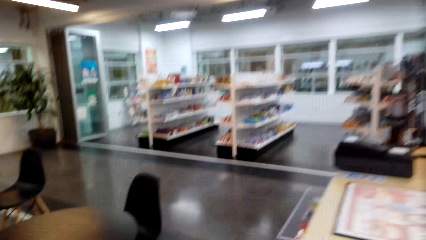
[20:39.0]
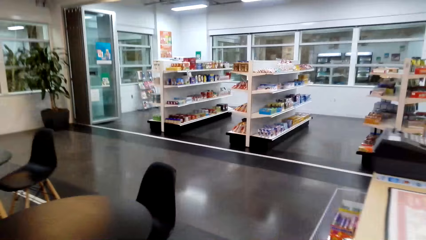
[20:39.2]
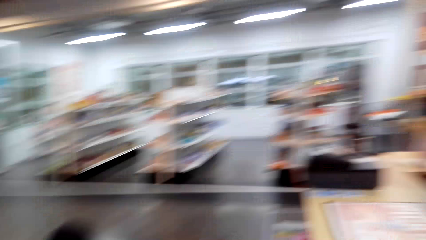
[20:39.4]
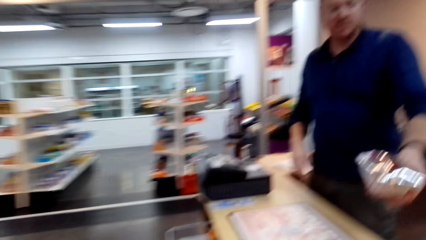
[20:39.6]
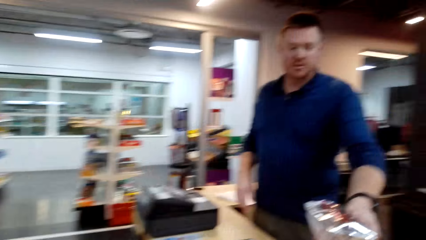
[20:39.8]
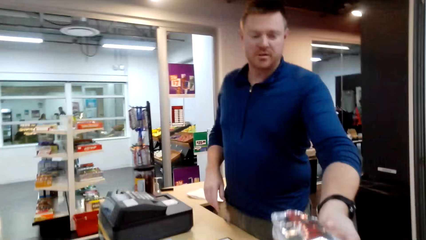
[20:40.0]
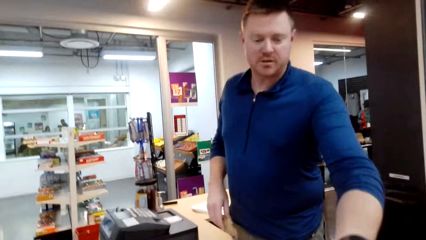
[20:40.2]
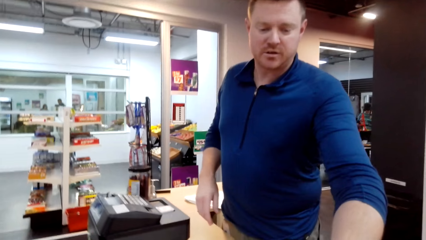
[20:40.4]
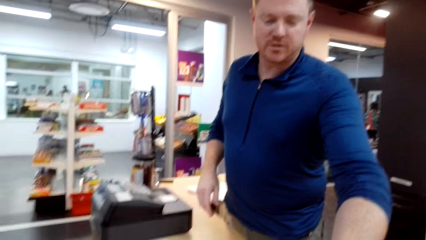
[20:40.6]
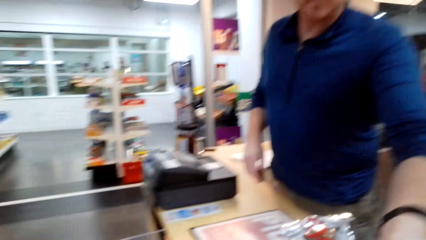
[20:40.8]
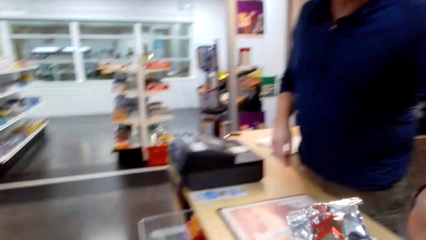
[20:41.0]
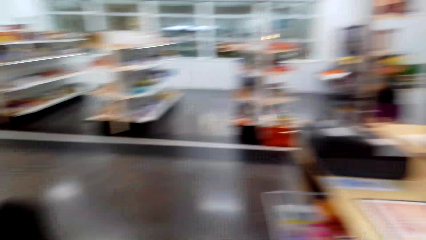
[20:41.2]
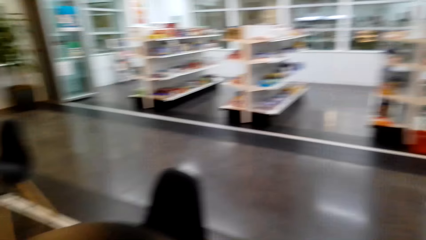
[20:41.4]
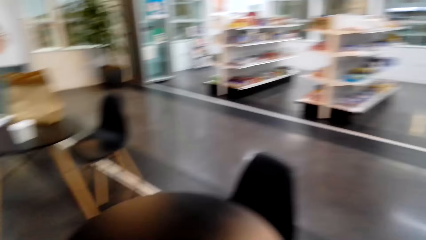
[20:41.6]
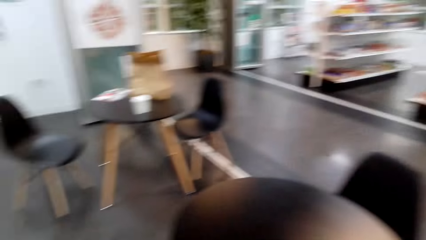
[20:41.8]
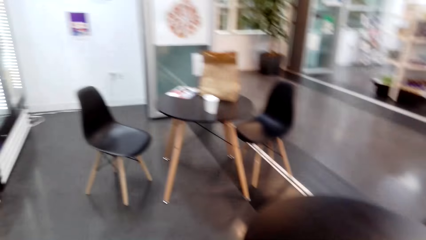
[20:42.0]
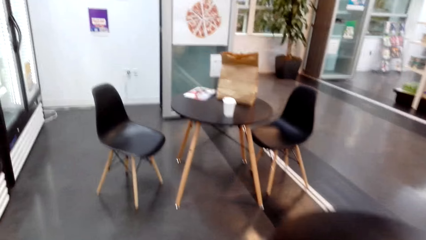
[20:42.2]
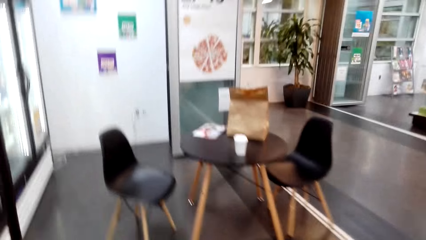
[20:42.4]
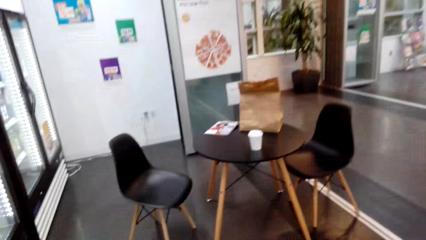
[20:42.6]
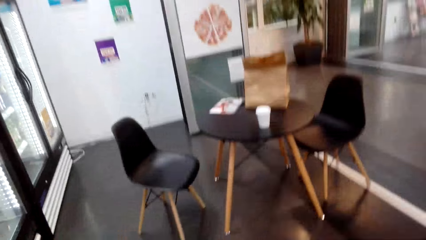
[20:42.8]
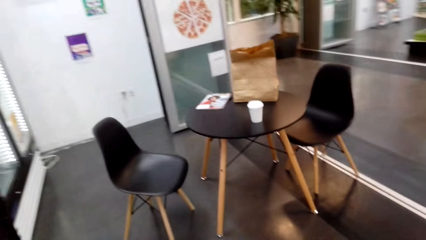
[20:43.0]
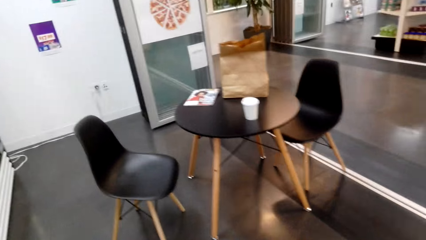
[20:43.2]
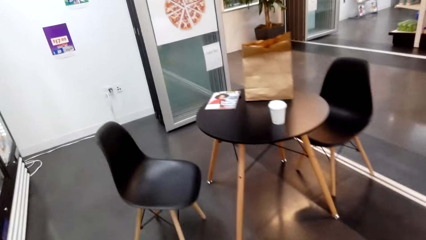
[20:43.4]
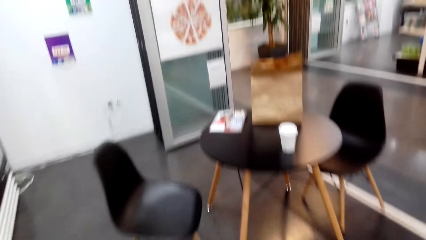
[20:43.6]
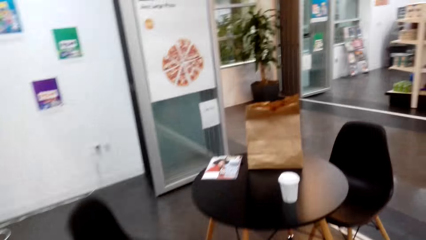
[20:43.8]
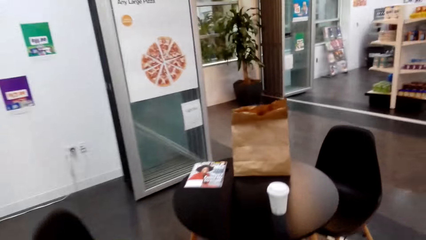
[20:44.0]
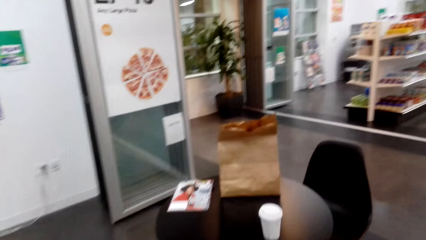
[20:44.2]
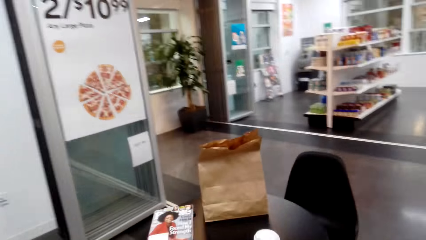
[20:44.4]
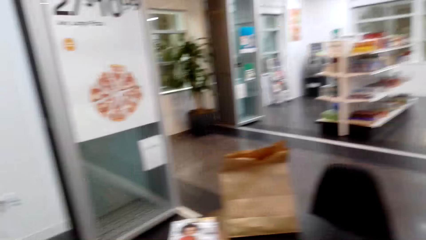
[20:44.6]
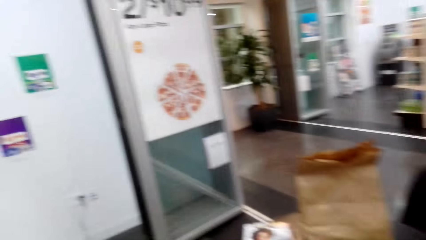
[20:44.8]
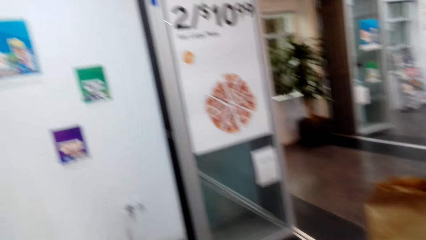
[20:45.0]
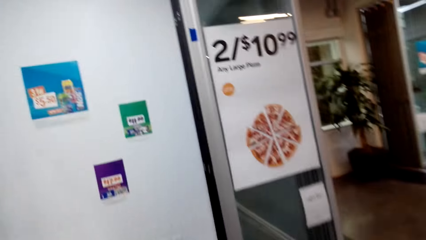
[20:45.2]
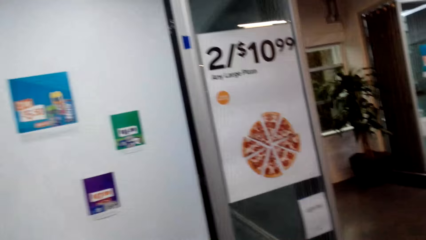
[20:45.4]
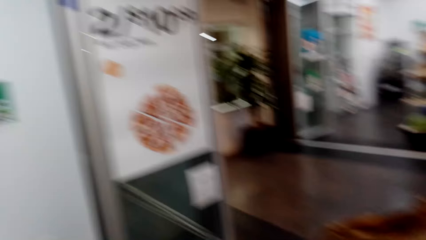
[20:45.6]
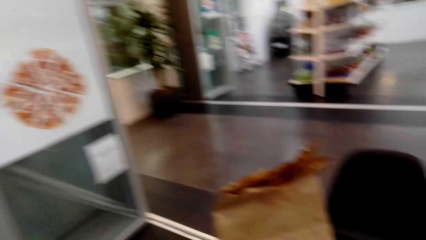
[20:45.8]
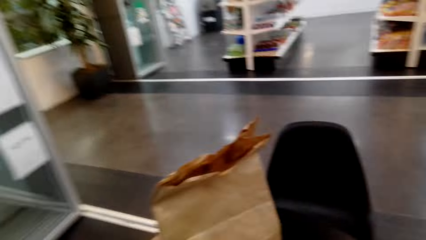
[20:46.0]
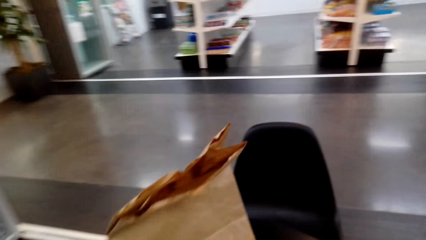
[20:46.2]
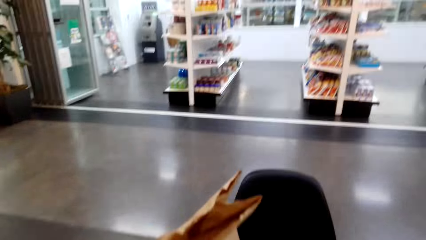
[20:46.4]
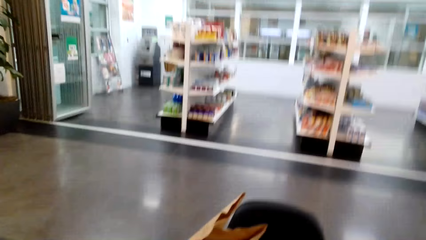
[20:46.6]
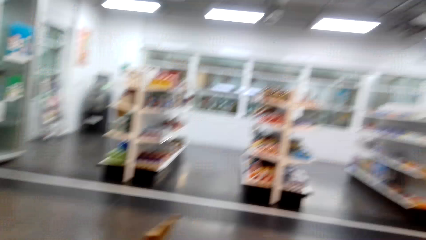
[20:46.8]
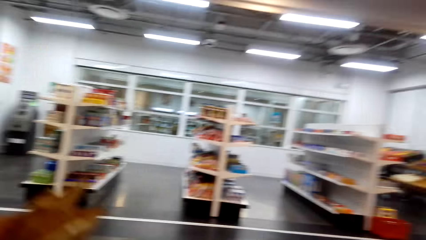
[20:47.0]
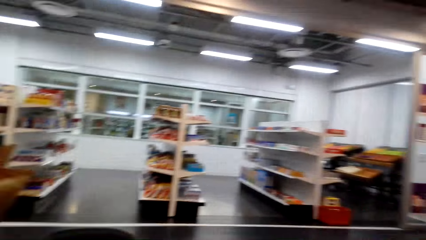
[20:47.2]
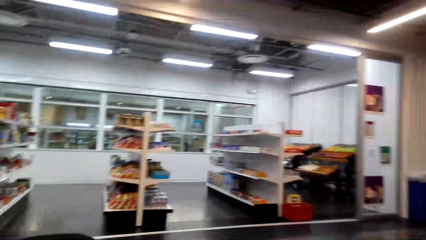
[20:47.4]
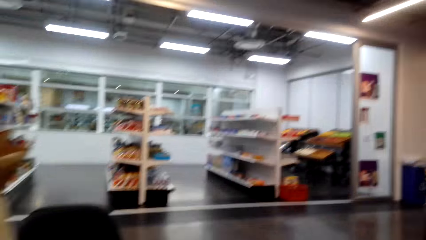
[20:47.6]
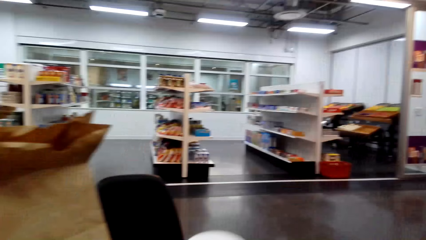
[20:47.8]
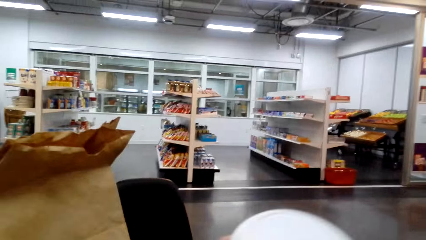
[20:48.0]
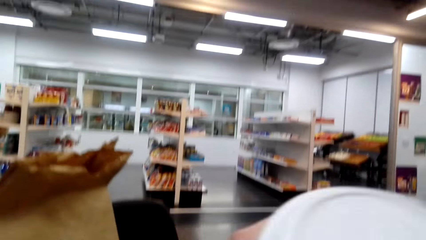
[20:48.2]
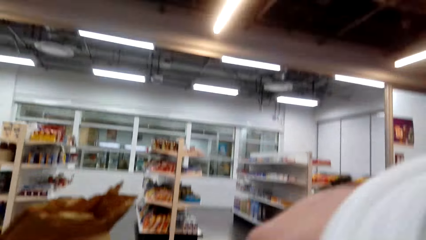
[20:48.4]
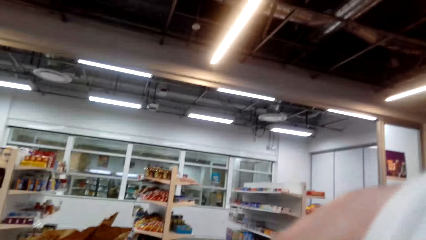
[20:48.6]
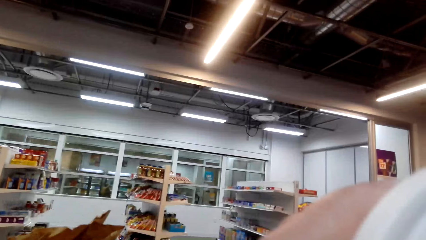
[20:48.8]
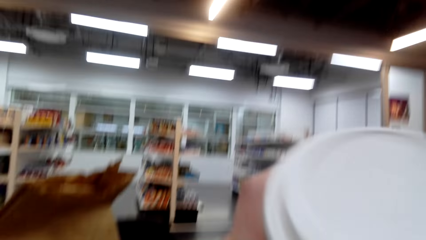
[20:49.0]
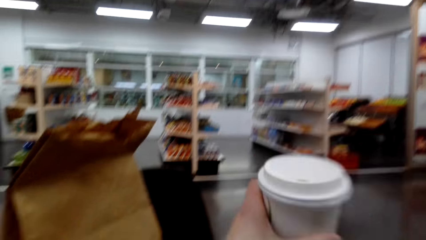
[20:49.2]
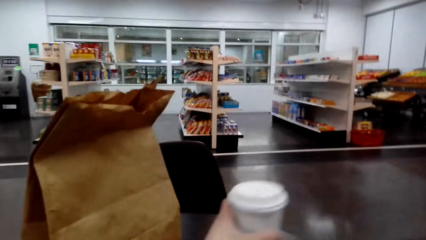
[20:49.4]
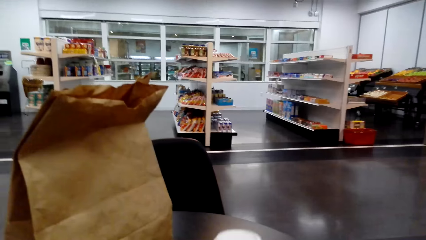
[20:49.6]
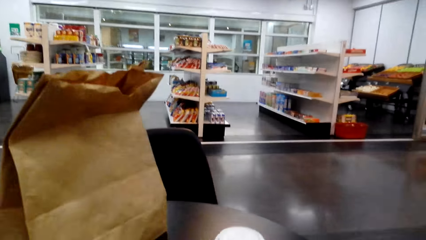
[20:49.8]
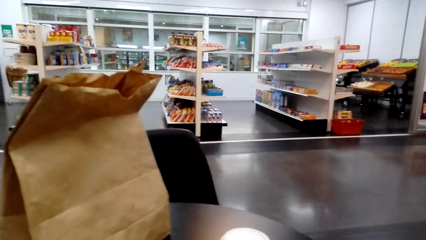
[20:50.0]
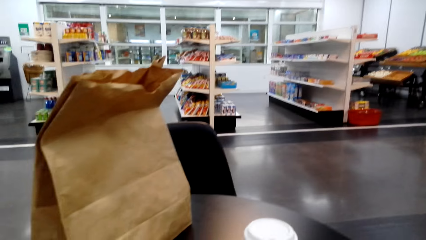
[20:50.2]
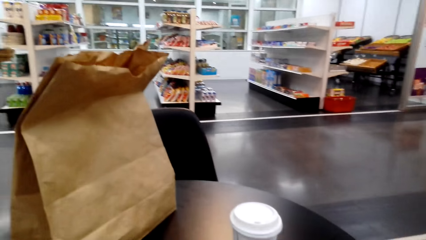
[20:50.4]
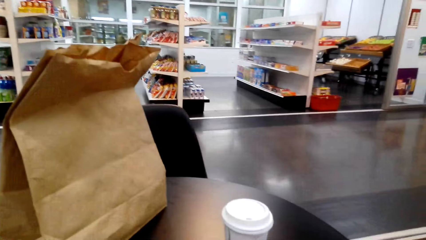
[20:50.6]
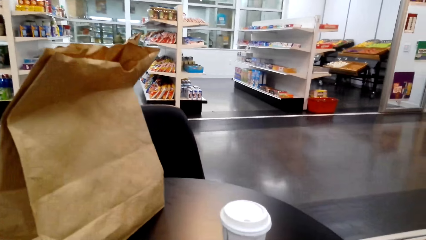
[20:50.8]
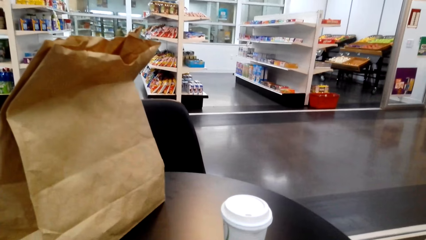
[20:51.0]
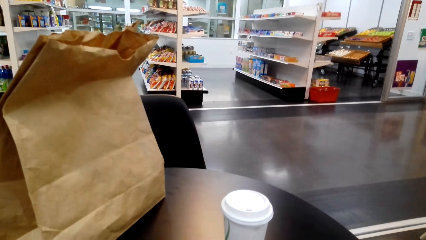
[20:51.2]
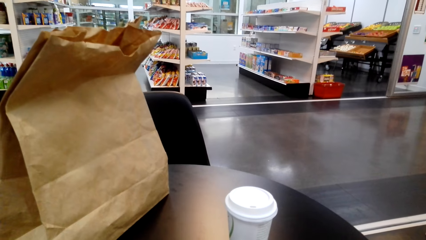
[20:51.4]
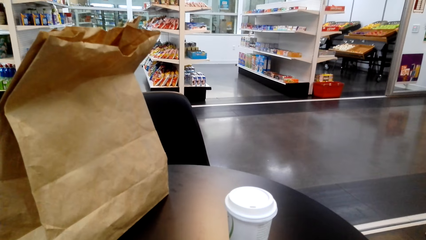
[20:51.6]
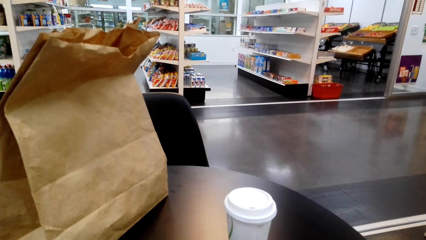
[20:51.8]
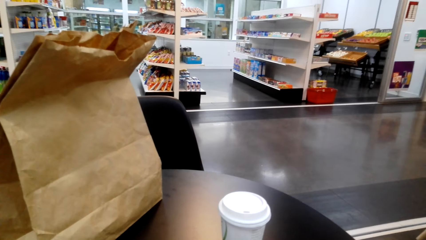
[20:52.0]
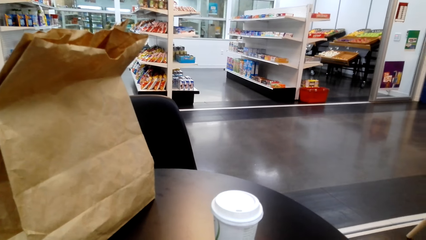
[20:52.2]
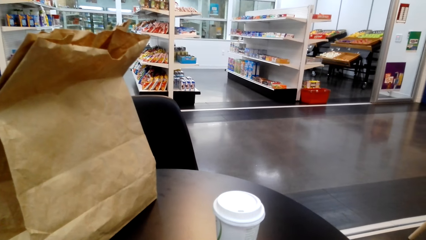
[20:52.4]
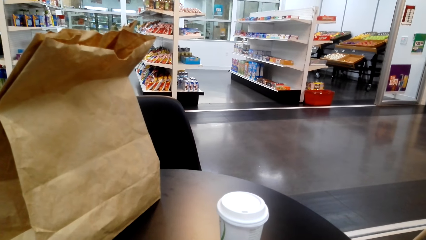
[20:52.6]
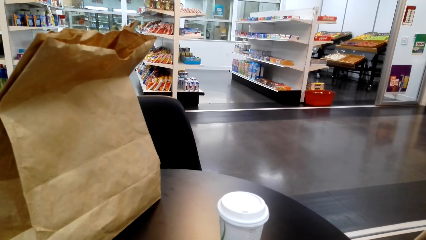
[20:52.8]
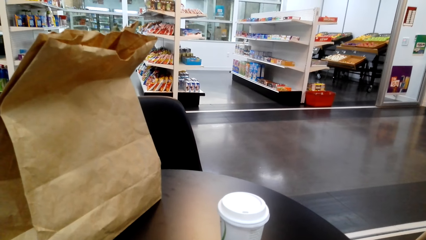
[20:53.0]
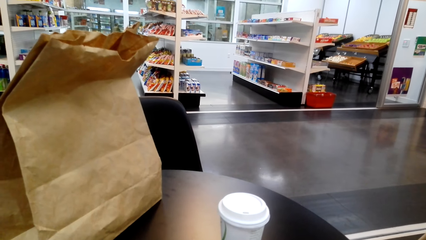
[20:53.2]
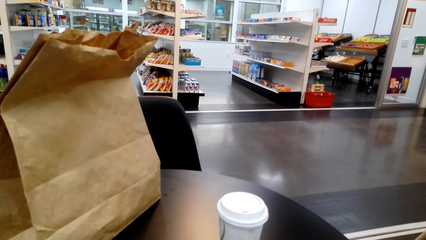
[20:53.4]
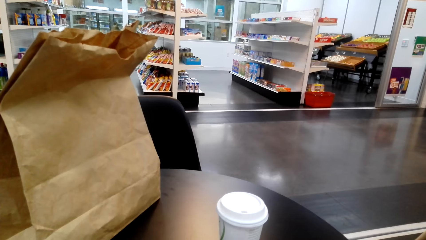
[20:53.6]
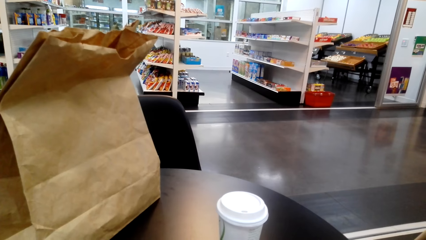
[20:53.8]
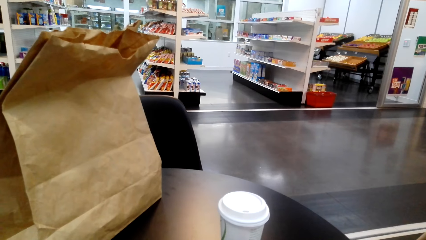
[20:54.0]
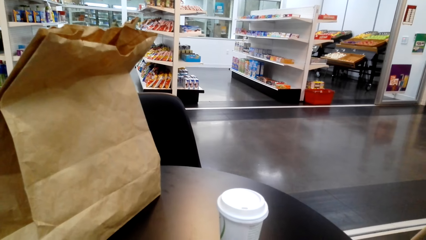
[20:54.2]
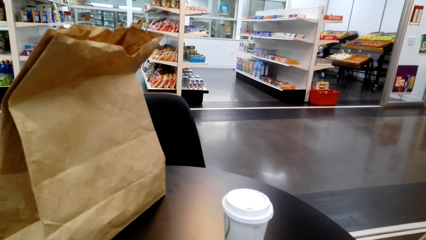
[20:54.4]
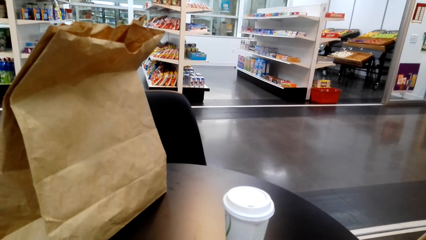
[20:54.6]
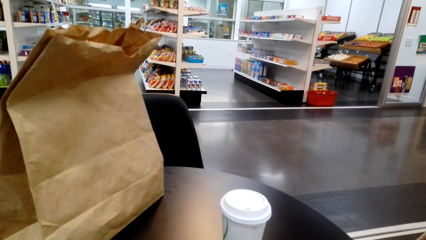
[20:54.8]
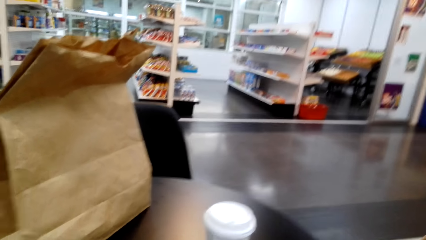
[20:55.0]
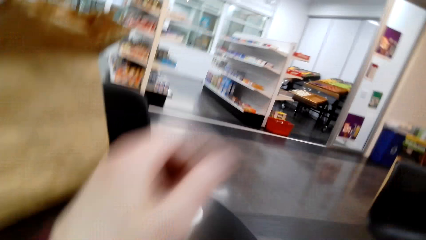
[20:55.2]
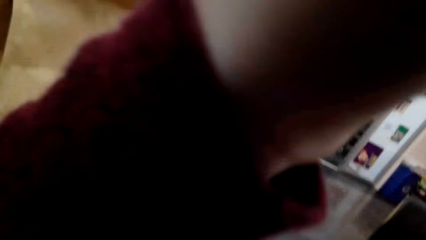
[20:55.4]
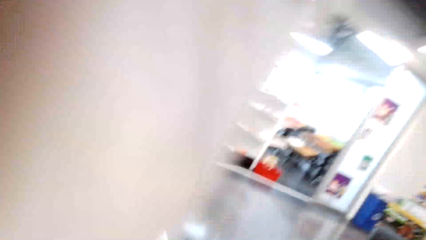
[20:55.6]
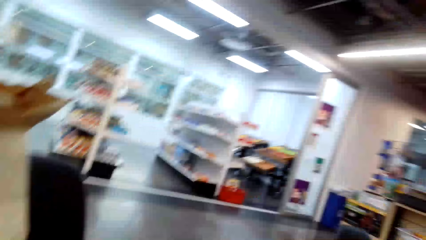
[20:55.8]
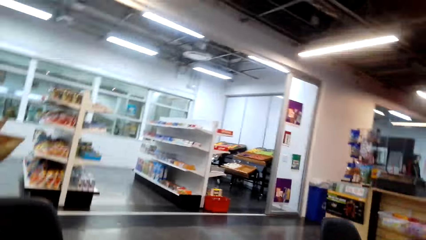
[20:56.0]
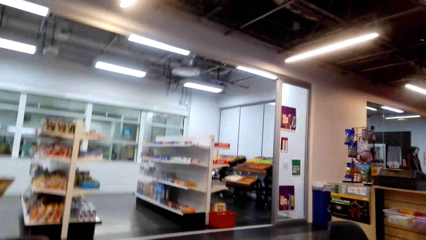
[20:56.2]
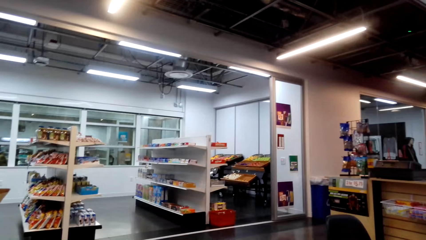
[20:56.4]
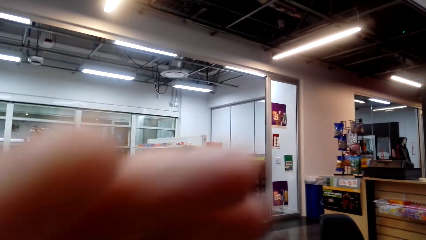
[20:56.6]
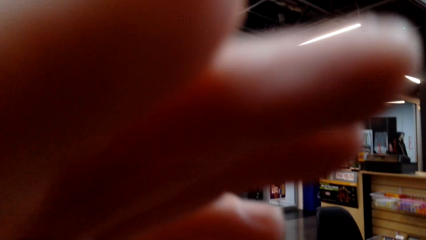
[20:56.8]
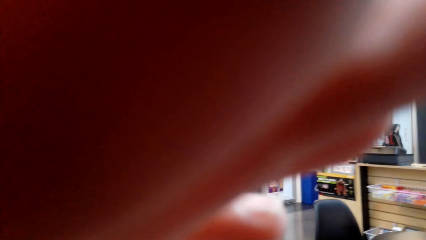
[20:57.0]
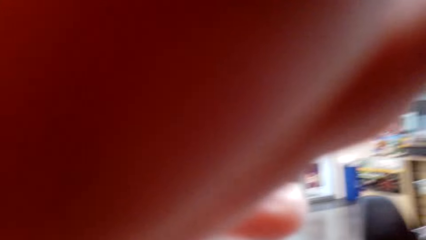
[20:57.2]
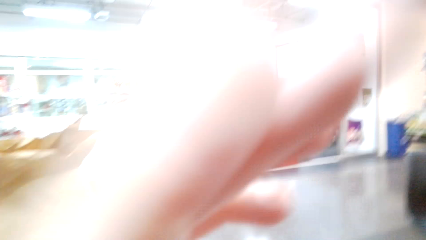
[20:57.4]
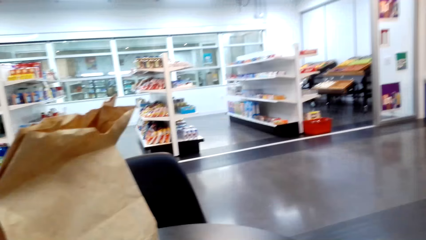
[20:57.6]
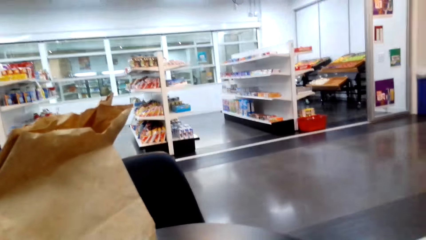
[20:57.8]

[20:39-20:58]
The cashier gives the camera wearer wrapped food. The camera wearer converses with the cashier. They walk to the table with the take away food. They sit down on the chair. They sip coffee. They put the coffee on the table. They do something. They adjust the camera.
